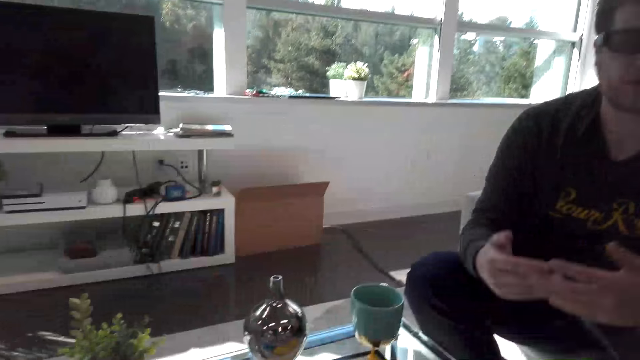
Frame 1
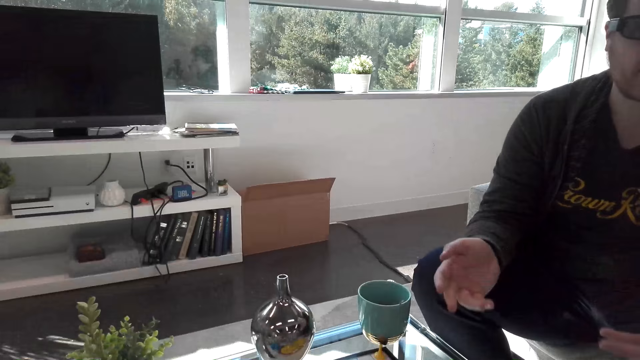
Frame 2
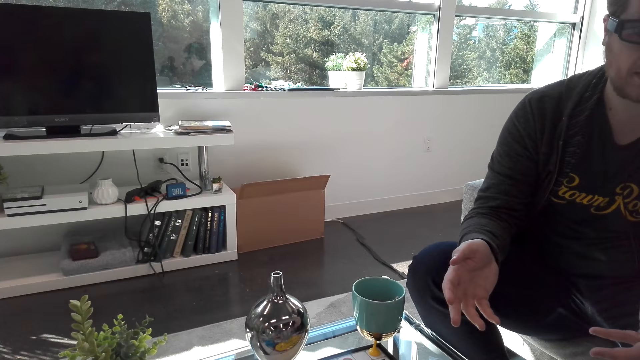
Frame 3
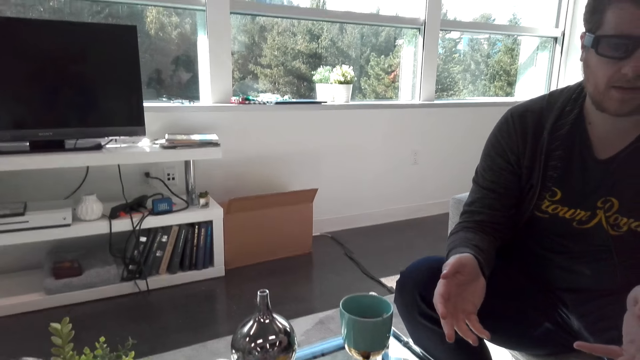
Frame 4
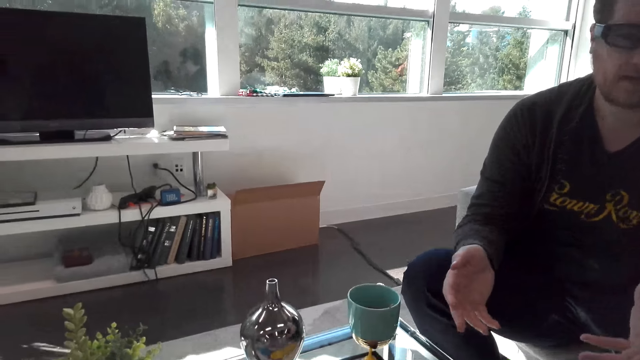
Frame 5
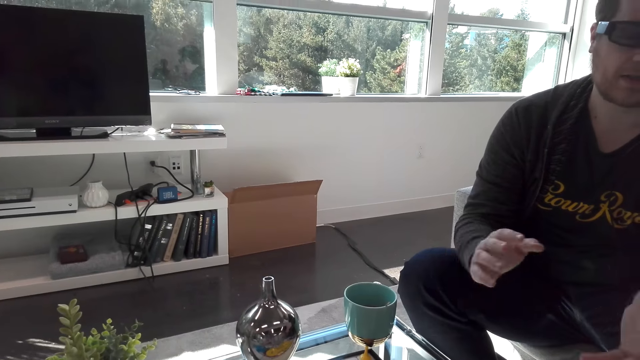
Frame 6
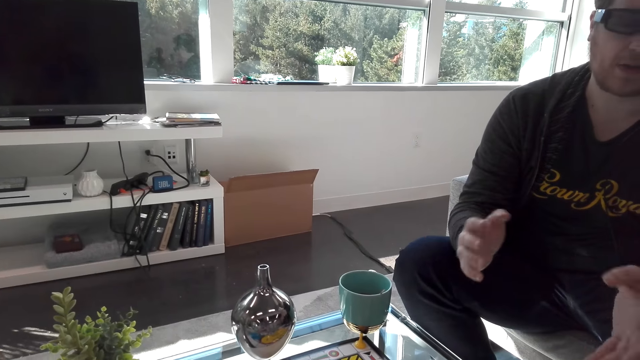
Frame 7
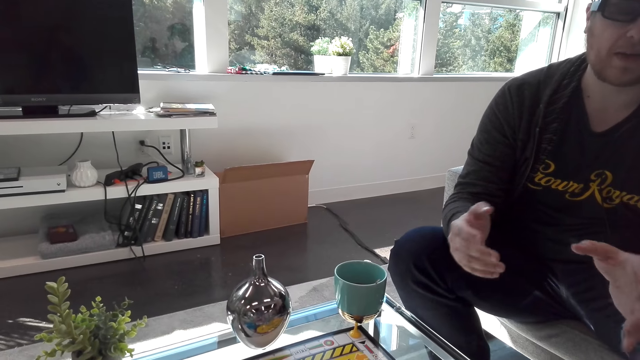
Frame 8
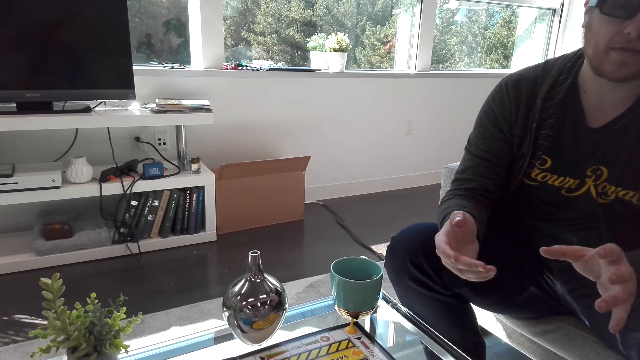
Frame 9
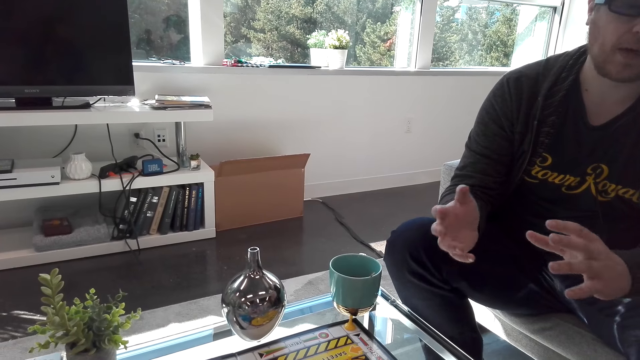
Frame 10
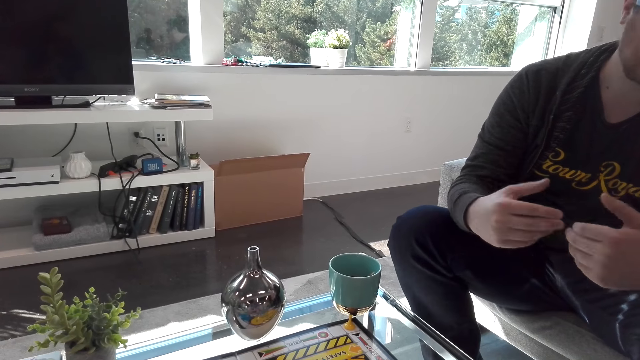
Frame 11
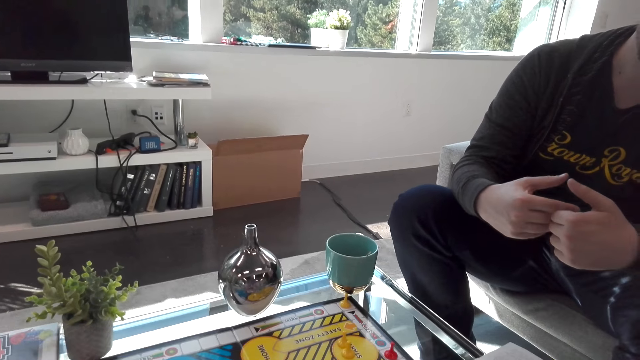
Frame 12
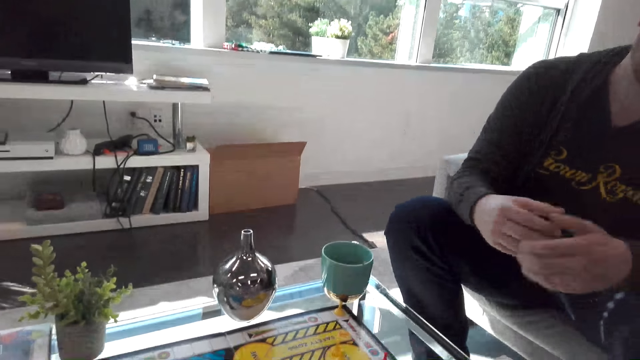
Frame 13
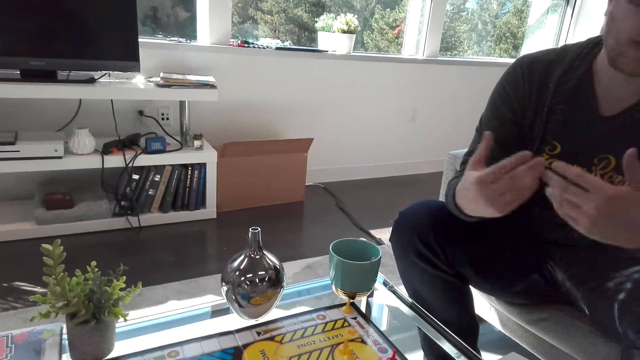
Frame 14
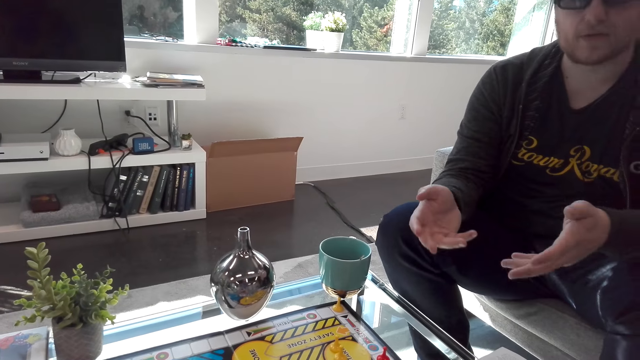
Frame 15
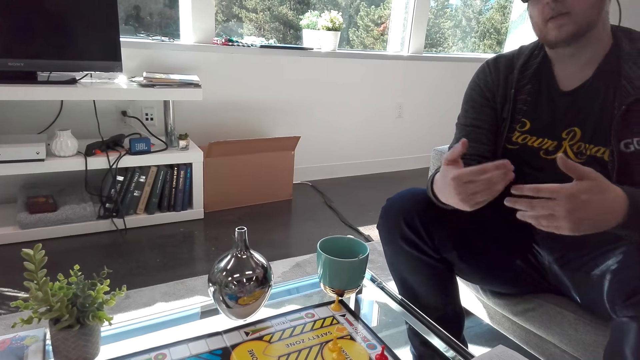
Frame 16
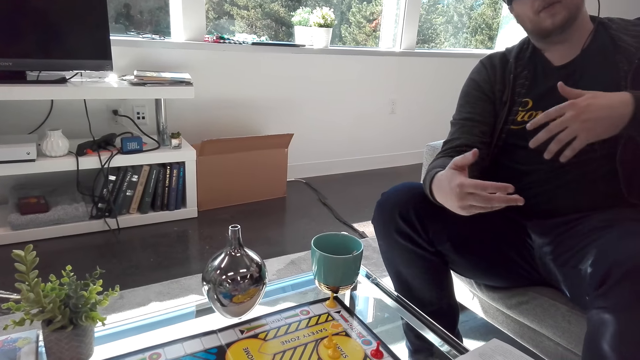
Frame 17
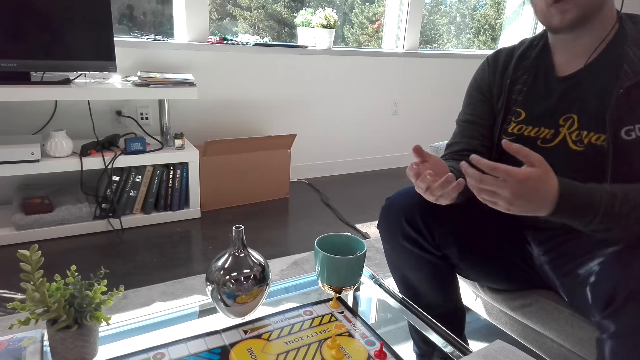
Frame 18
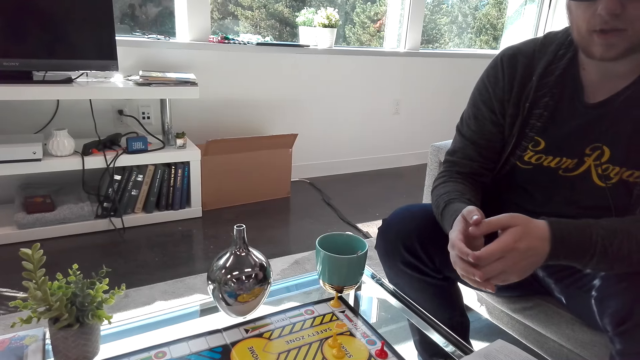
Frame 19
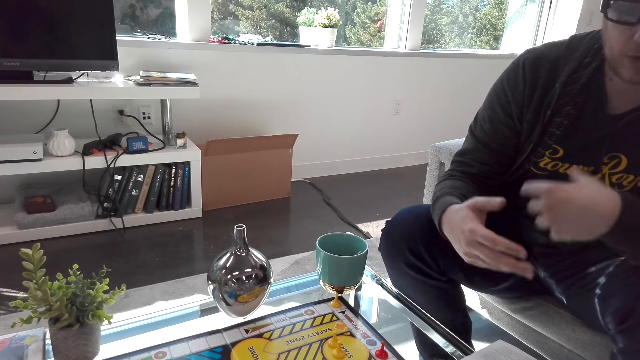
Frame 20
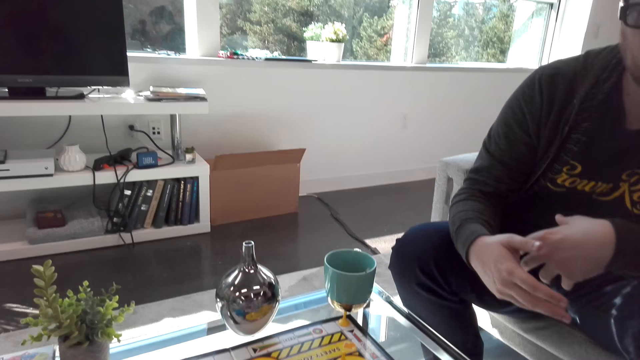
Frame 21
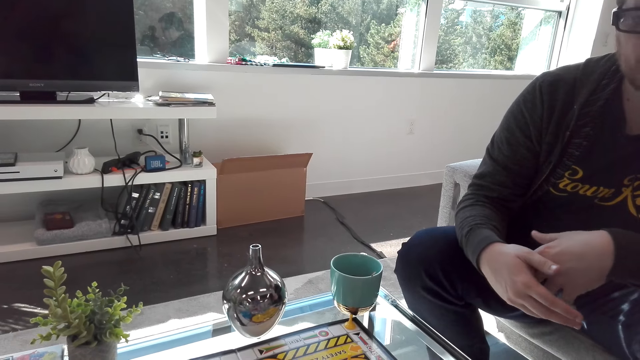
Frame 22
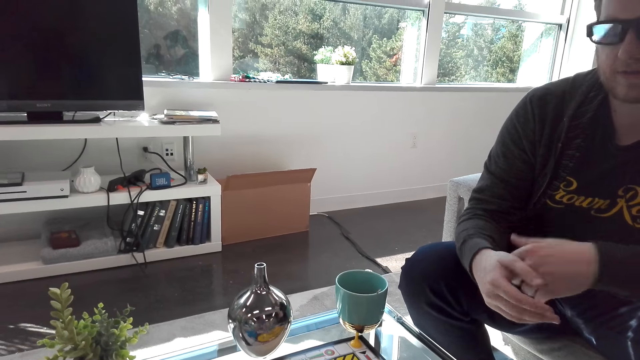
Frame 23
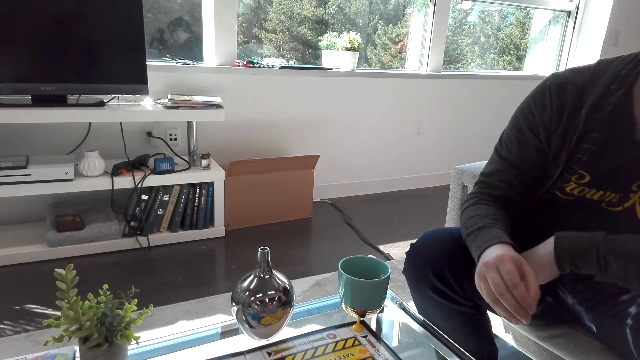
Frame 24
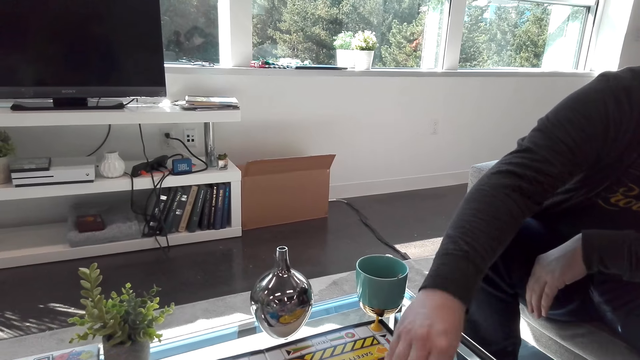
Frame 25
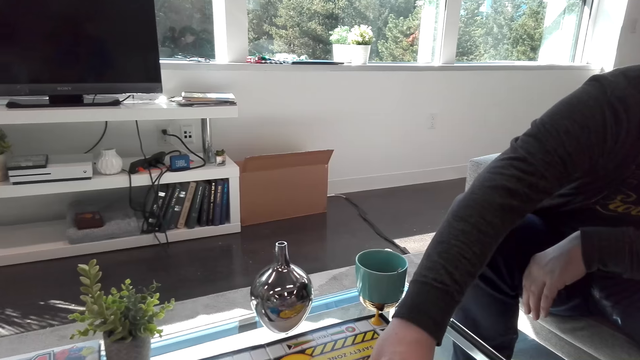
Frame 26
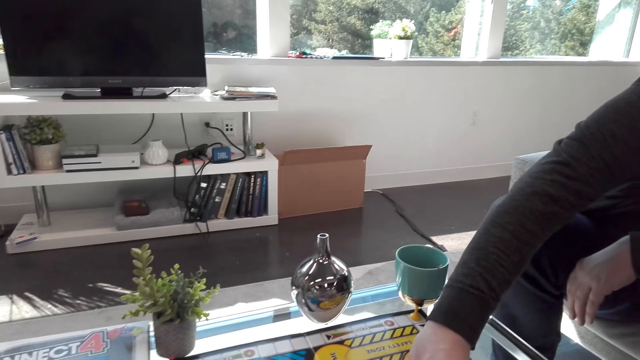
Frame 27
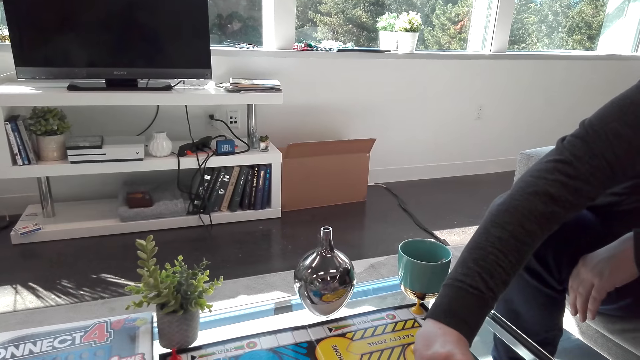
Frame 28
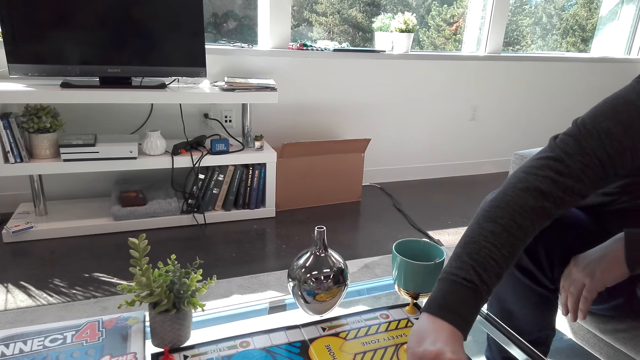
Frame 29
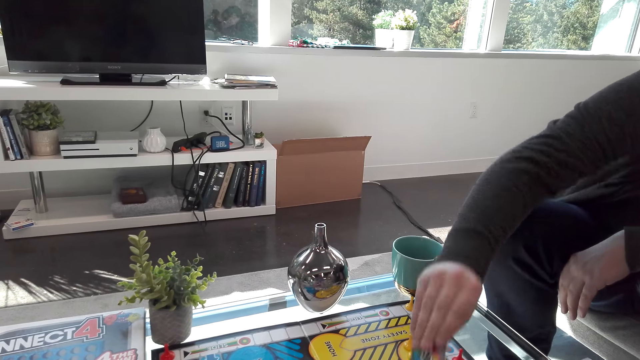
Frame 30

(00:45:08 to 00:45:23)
A person moves their right leg. The person interacts with the camera wearer. The person picks a card.

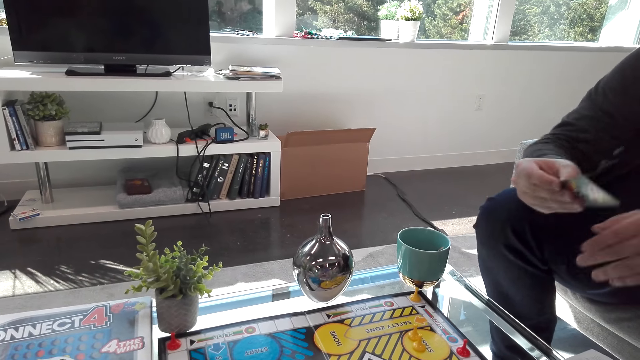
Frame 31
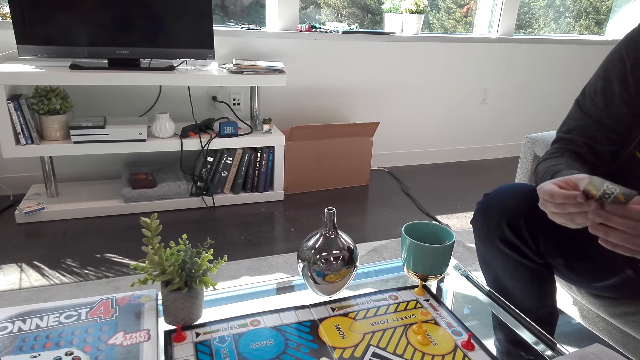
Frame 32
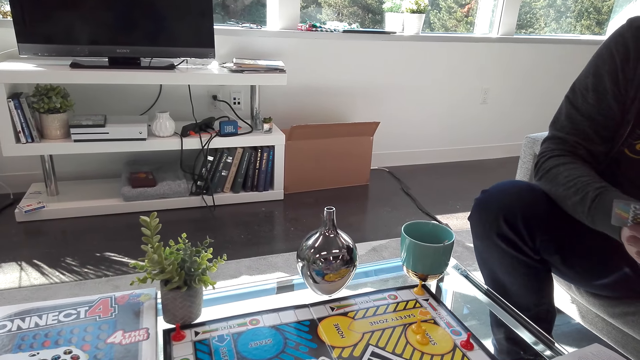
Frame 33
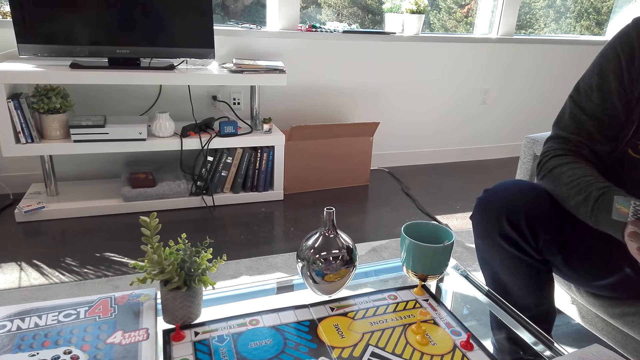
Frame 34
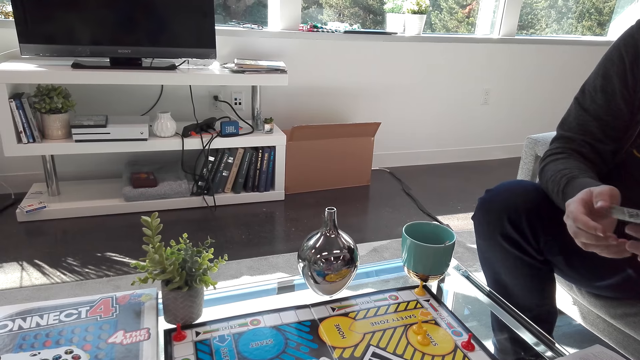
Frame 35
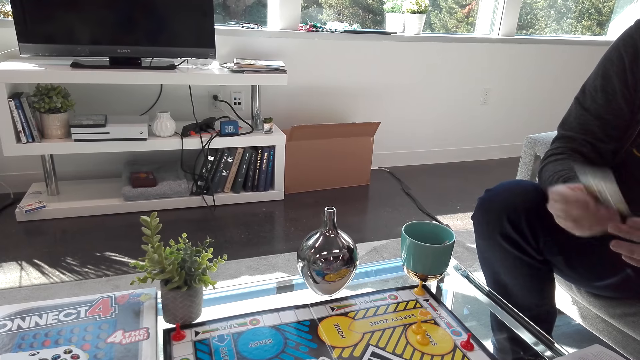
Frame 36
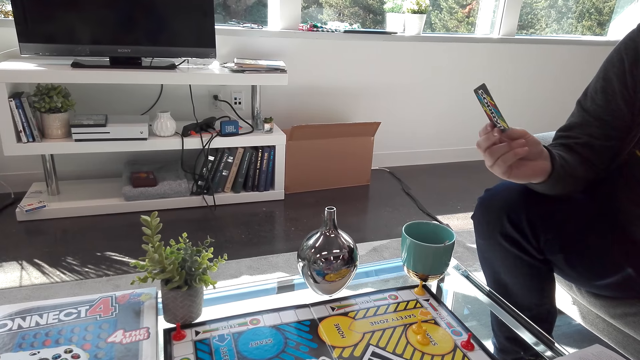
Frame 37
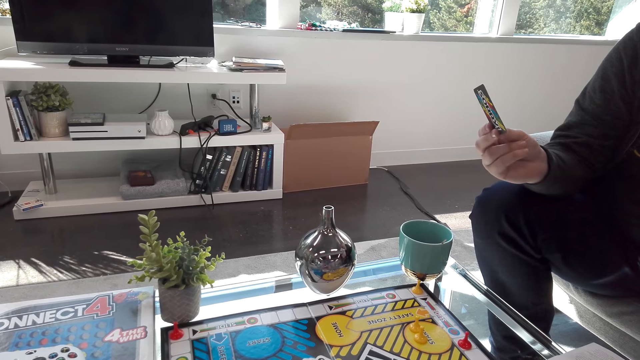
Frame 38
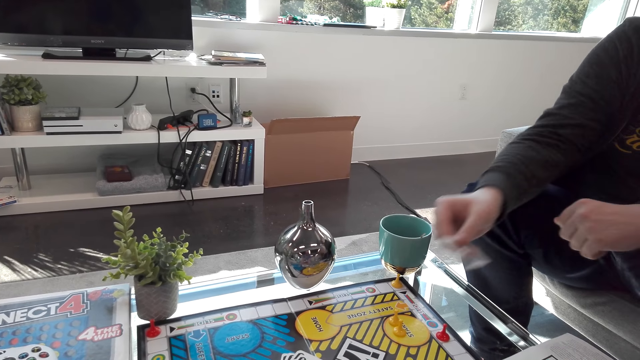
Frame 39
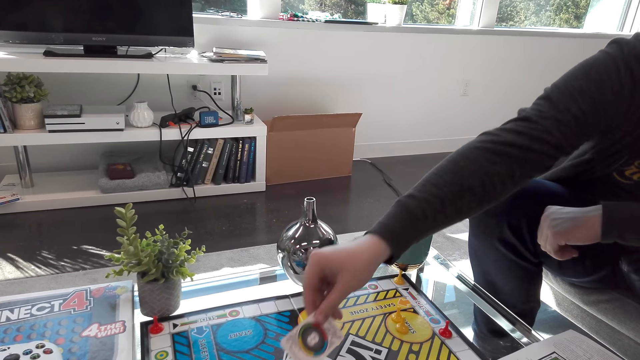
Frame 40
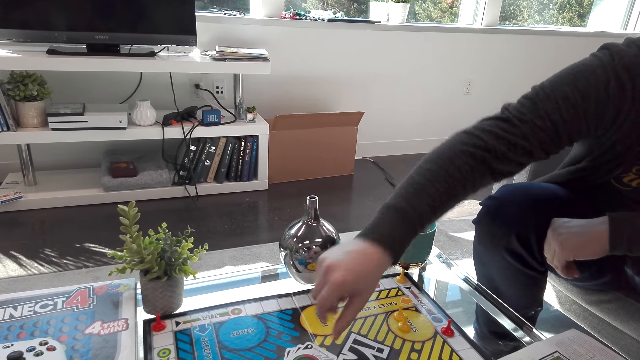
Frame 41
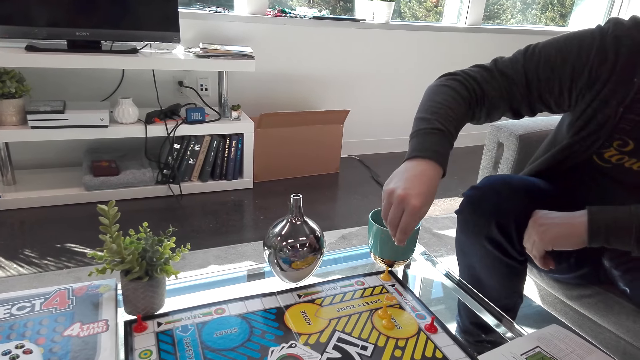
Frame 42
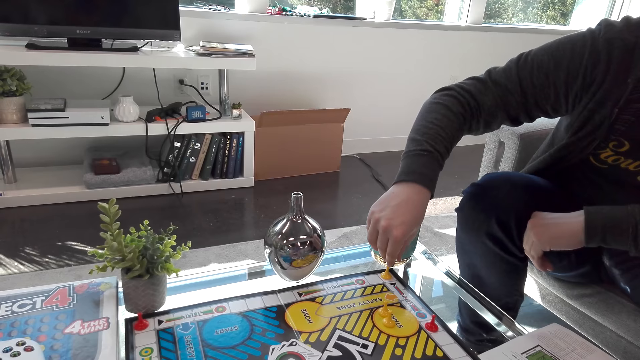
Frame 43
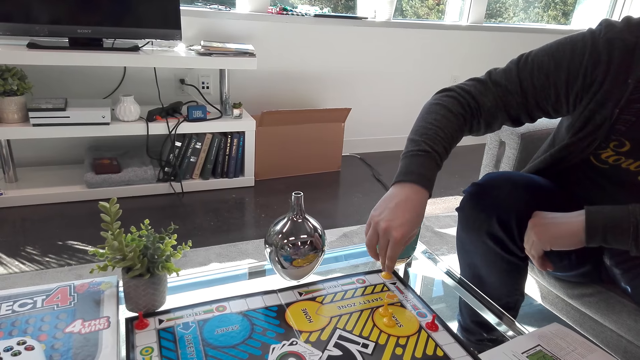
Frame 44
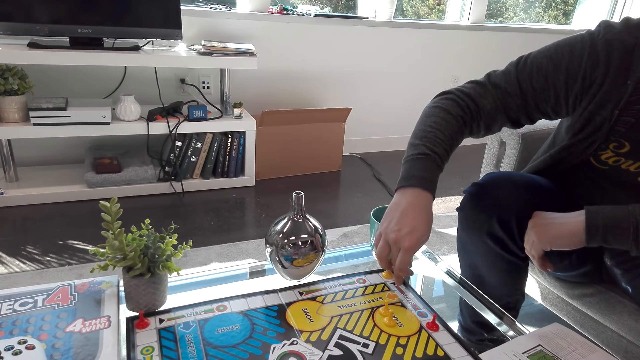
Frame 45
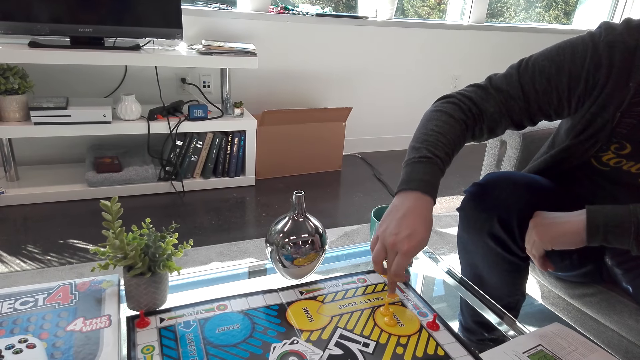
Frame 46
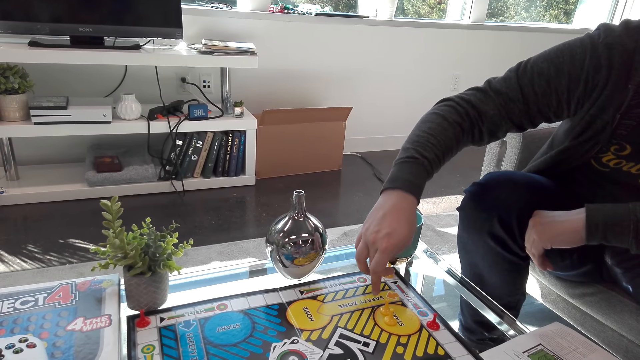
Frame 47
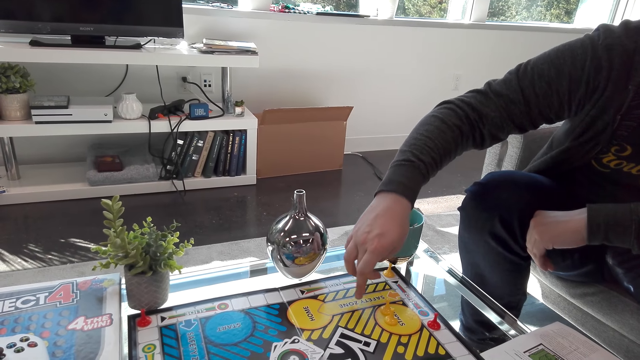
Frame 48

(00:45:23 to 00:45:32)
The person lifts the card. The person plays a sorry board game. The person drops the card on the chase board. The person points at the chase board.
